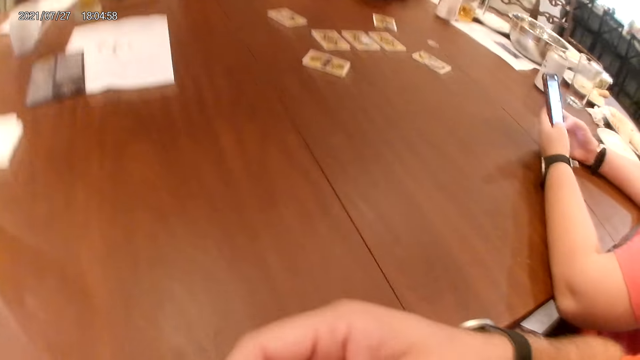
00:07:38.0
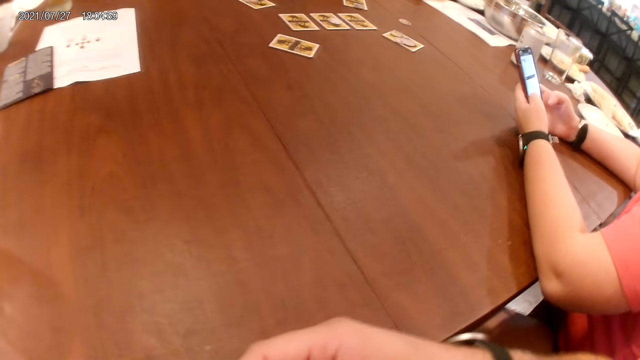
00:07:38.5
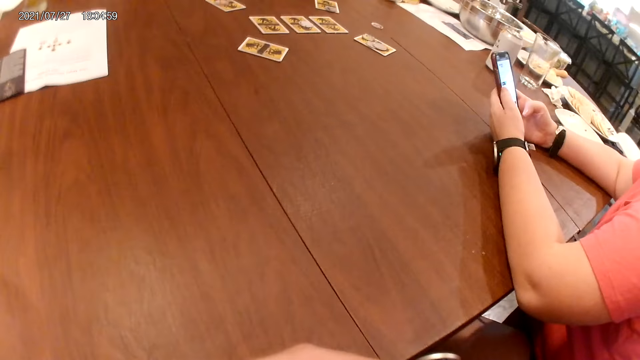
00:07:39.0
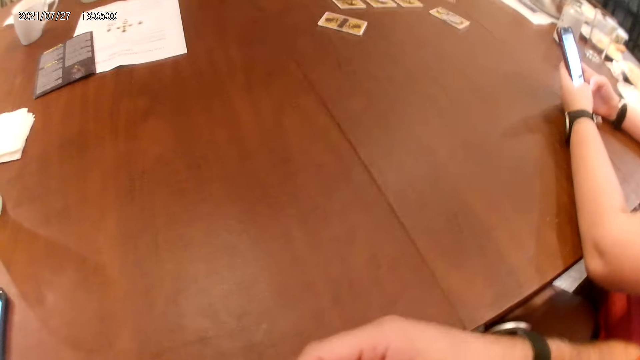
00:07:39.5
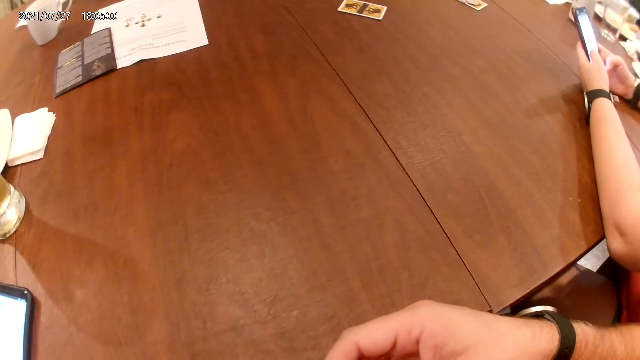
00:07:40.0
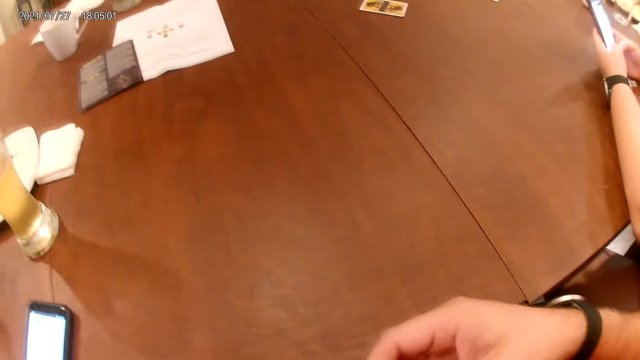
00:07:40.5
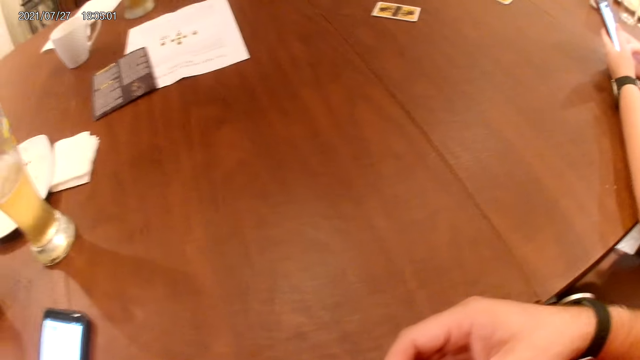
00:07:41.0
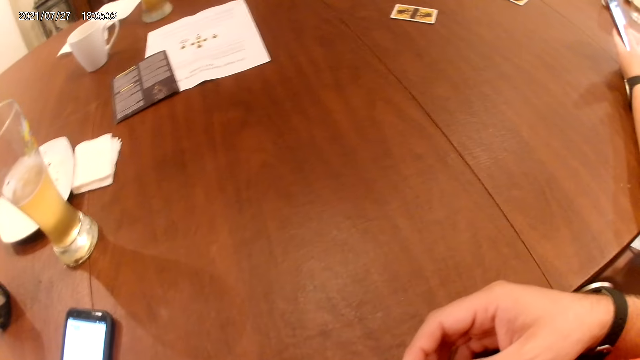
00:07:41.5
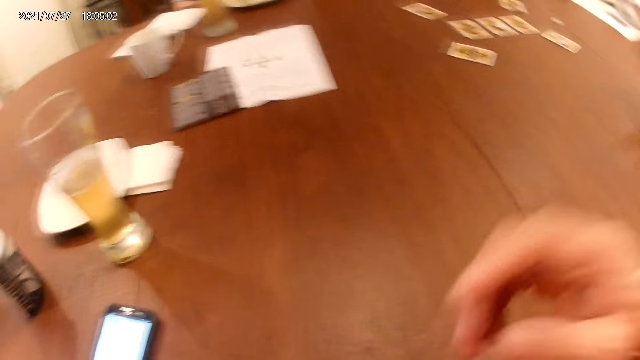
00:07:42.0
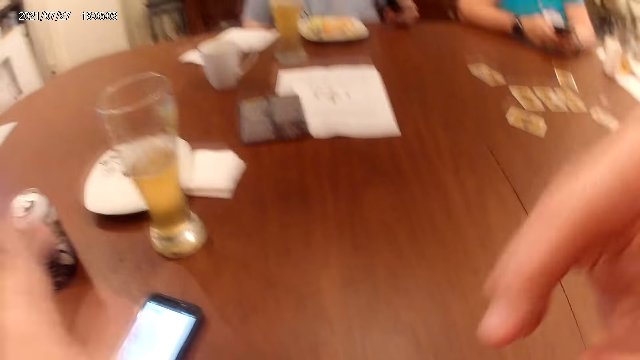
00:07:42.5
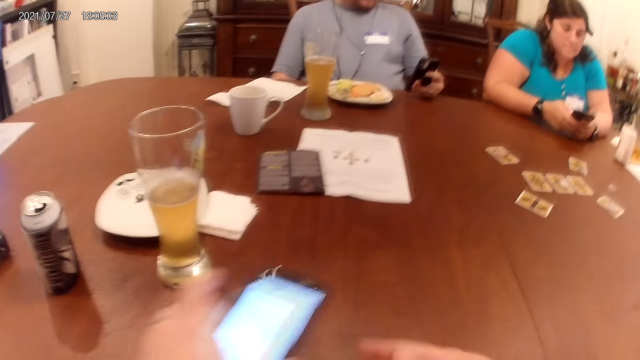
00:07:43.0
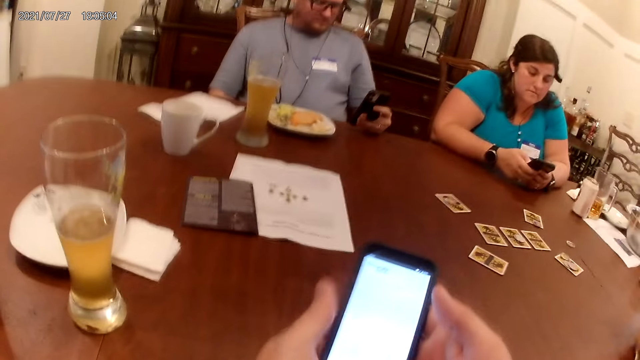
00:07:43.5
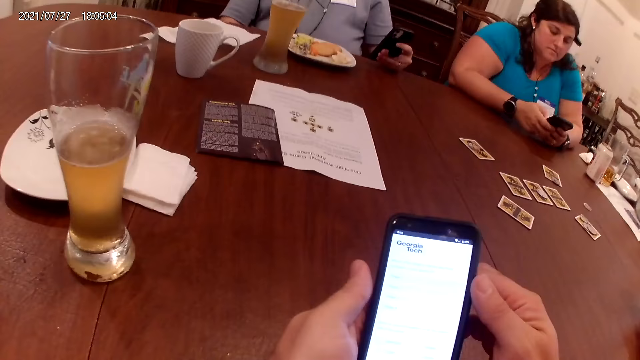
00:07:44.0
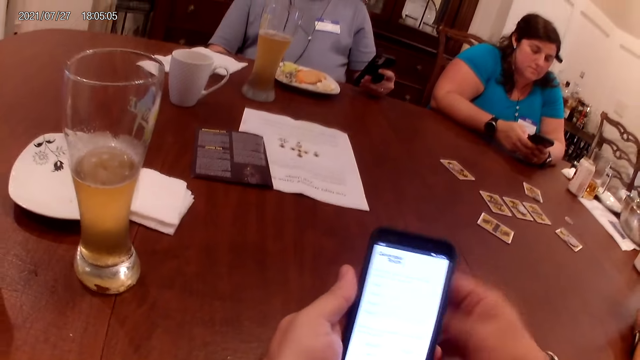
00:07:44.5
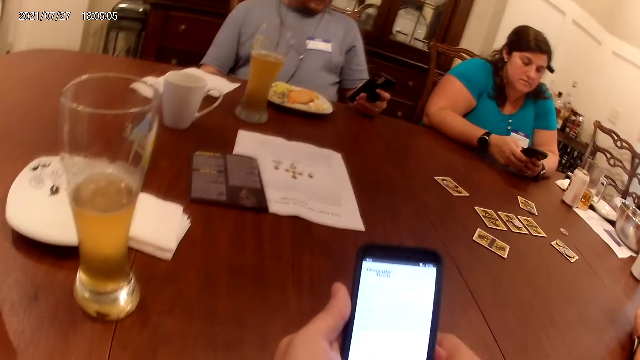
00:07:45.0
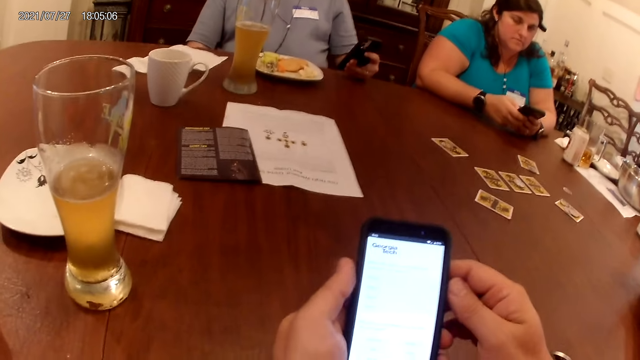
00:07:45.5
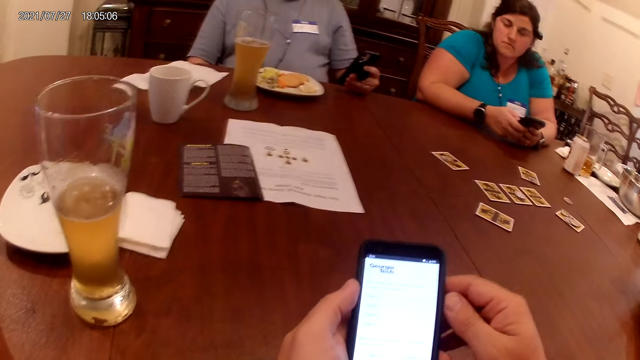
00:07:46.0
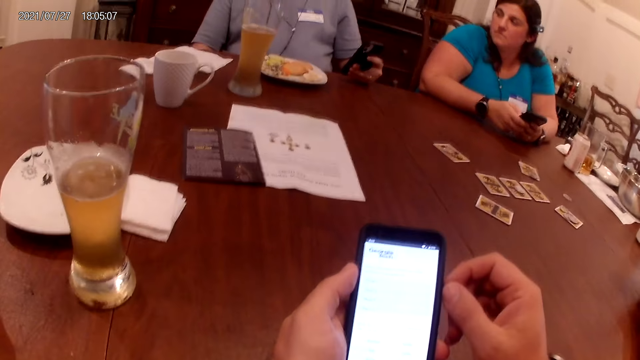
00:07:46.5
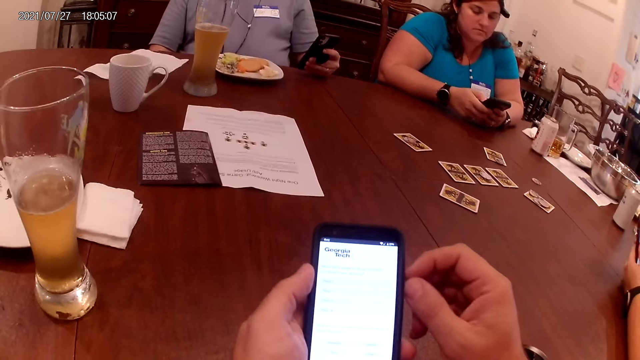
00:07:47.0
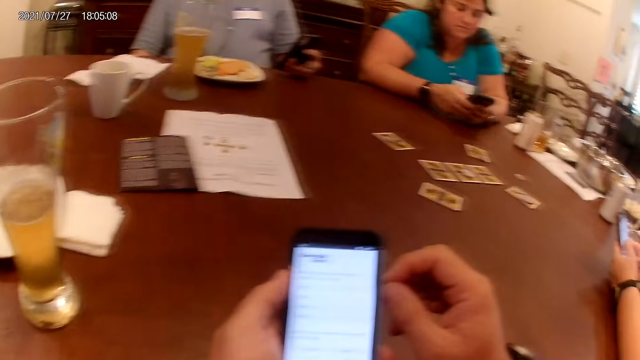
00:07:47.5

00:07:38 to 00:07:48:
The camera wearer fixes the earpiece to the camera with his left hand. He picks up the cellphone on the table with his left hand. He holds the phone.

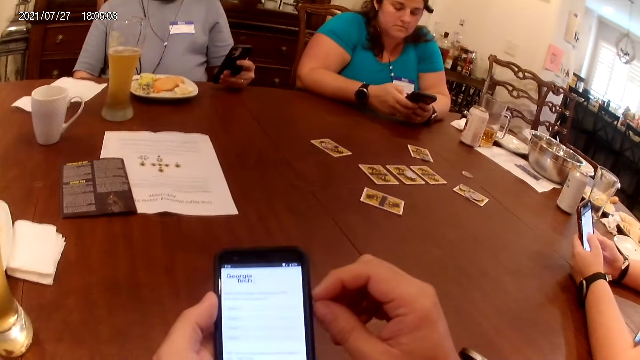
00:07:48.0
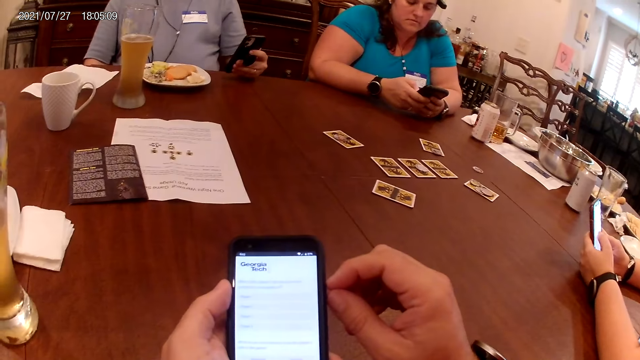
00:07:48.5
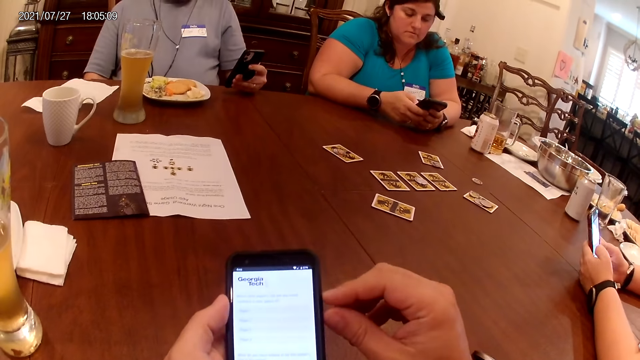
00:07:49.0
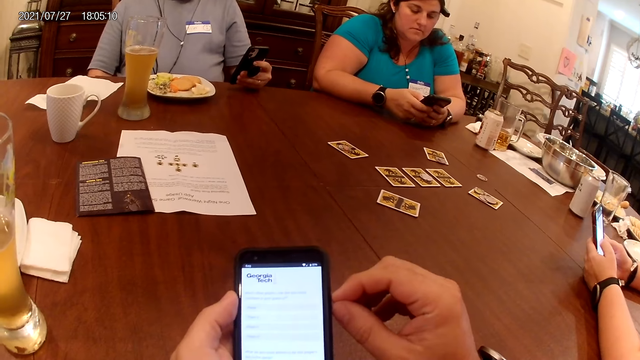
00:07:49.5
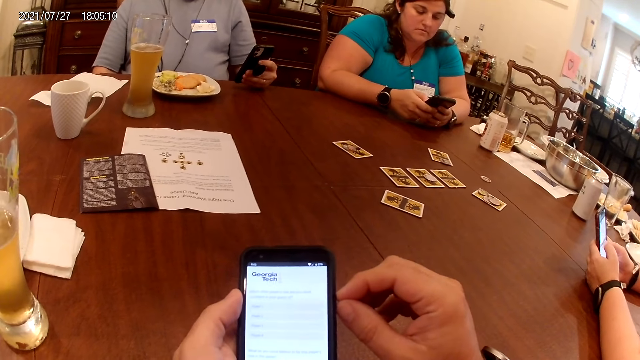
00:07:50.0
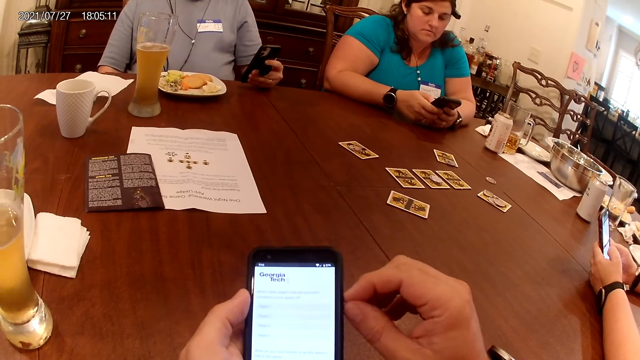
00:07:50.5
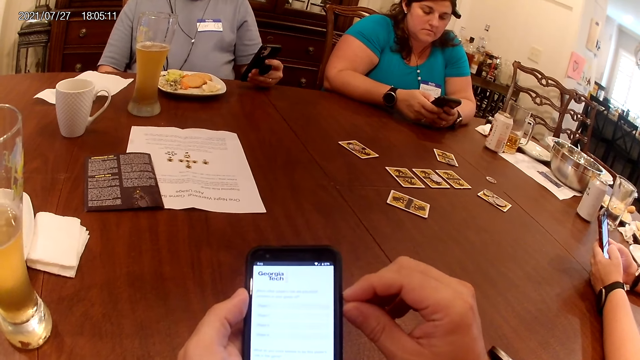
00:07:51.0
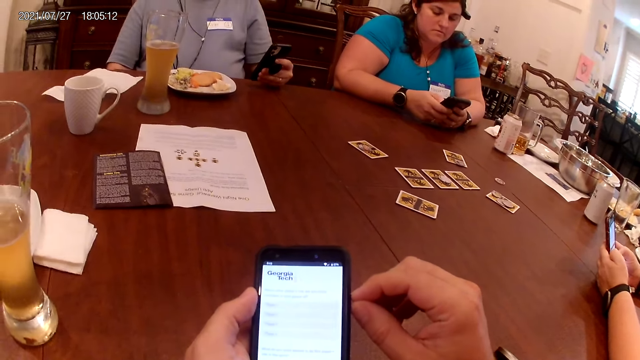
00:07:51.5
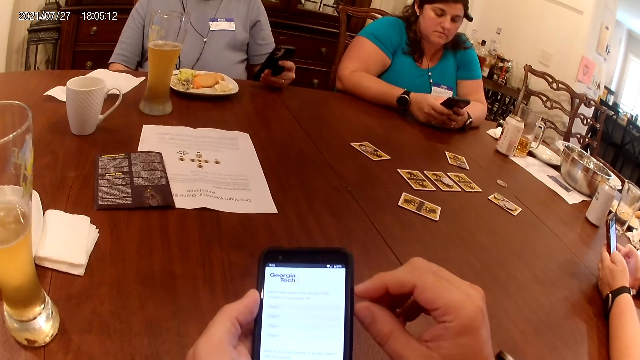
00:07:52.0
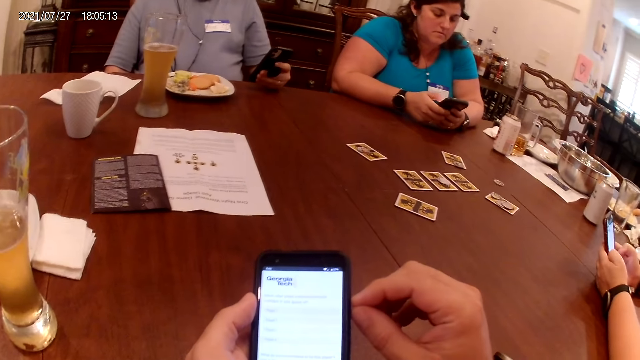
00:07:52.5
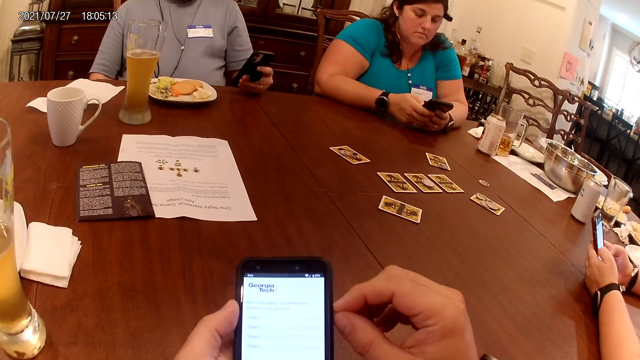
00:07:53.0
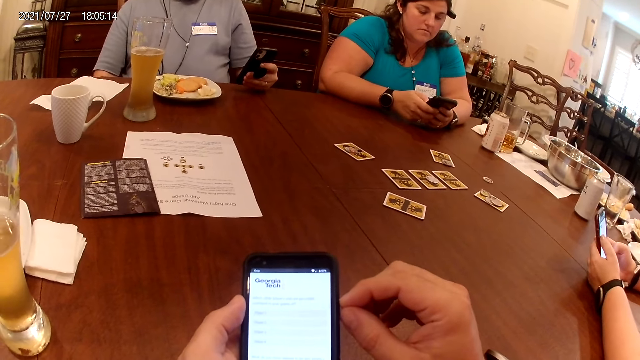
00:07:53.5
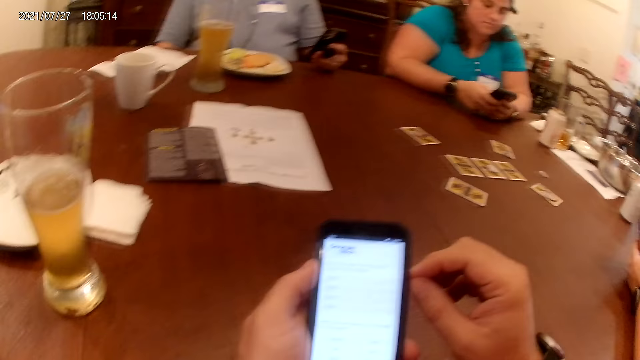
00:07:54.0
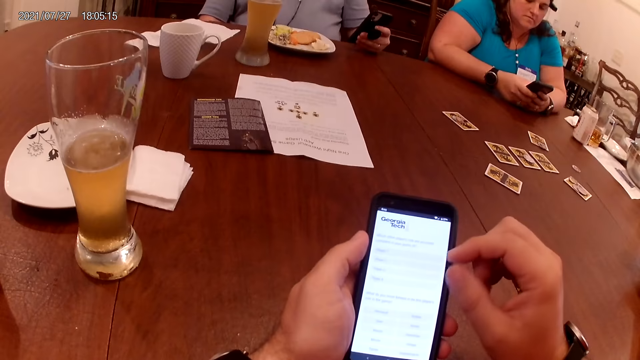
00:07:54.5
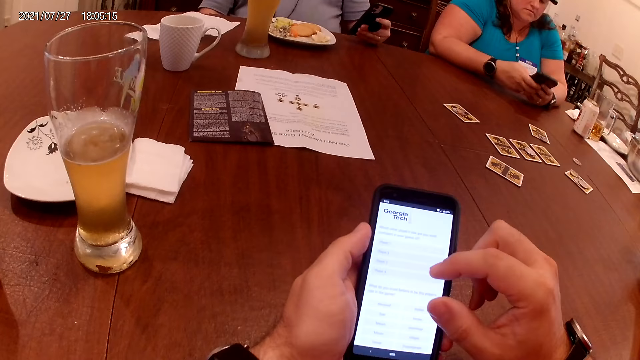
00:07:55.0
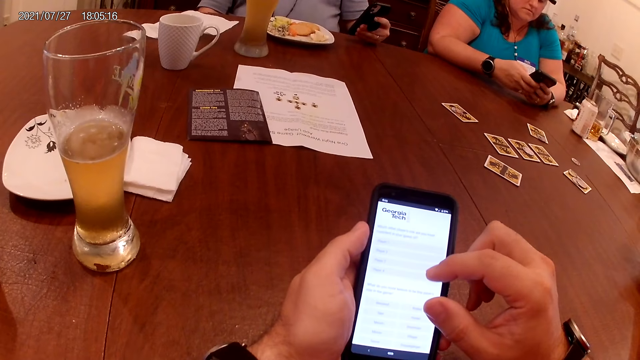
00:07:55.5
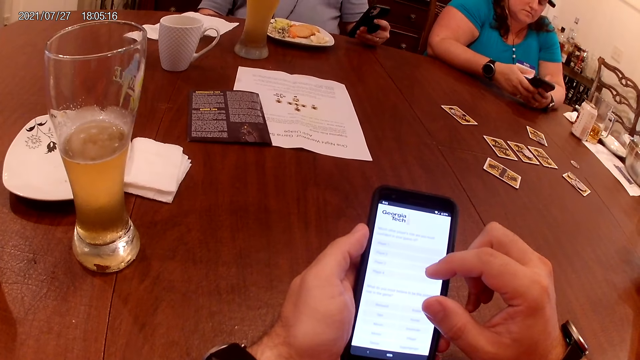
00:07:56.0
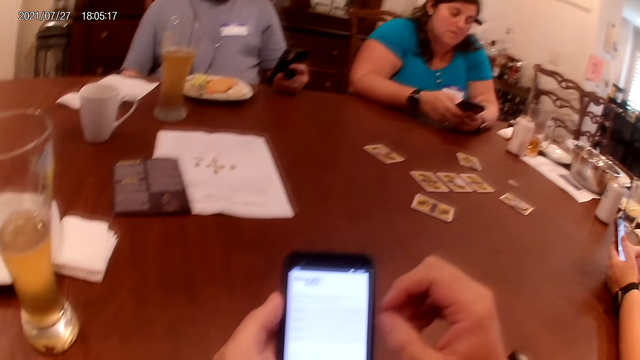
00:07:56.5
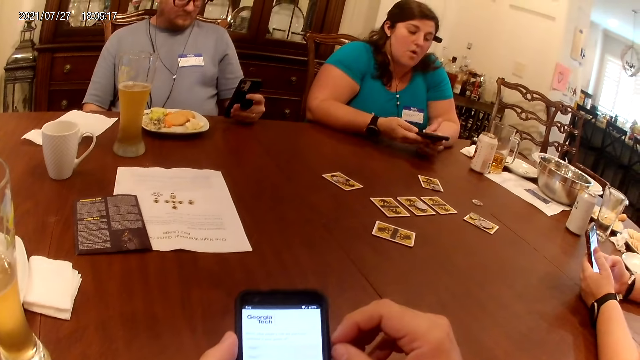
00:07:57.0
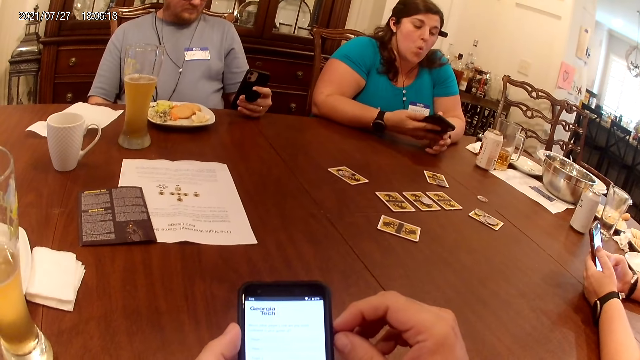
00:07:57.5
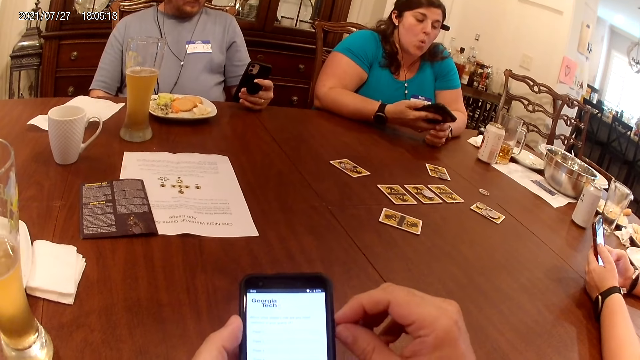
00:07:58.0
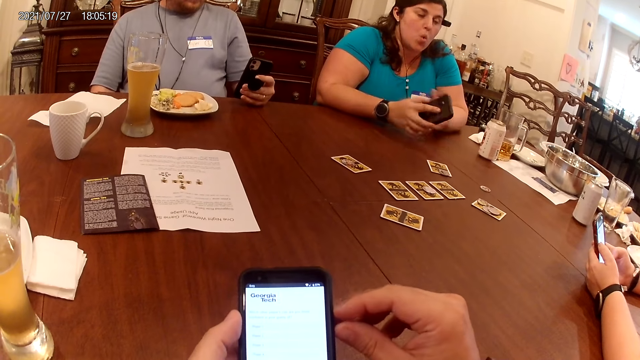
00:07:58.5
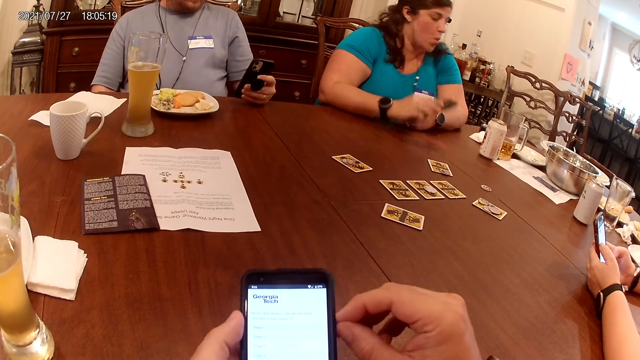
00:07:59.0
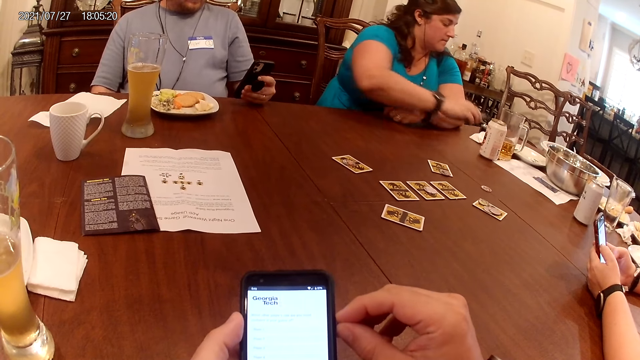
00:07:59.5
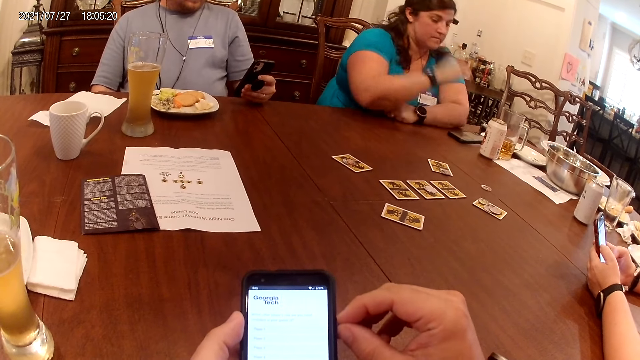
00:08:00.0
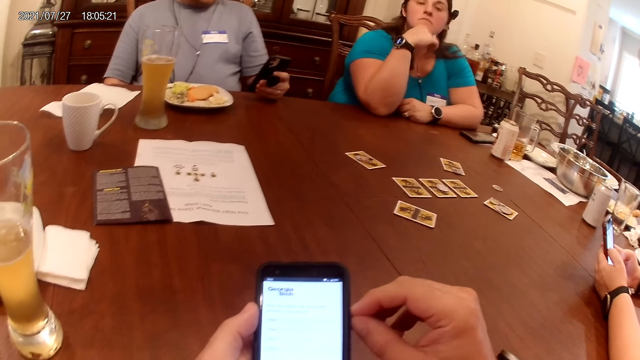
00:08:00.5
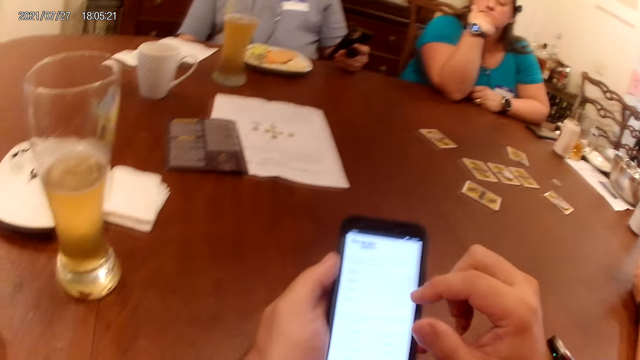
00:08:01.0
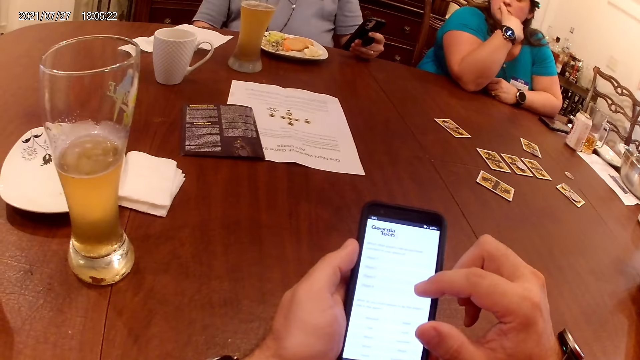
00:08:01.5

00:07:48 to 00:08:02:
A woman uses a phone. The camera wearer uses a phone. Another woman whistles holding a phone. The other woman drops the cellphone on the table with her right hand.
